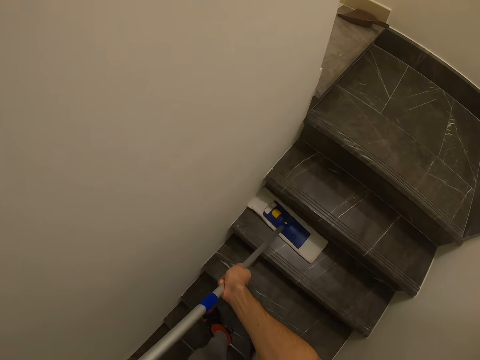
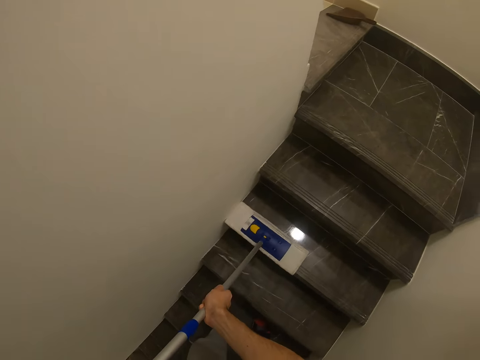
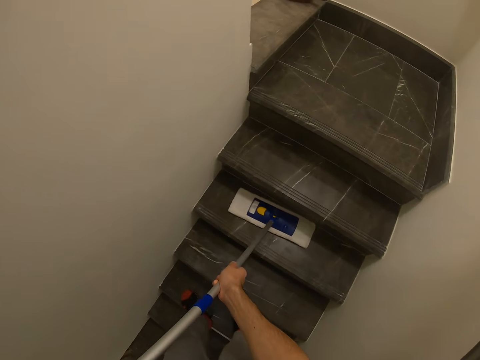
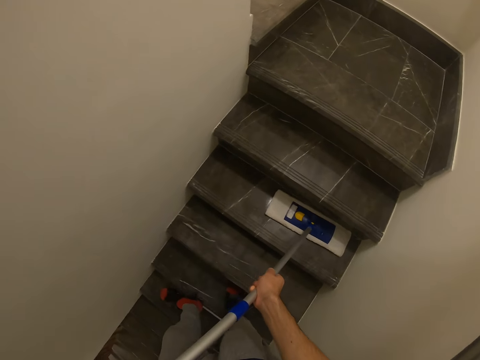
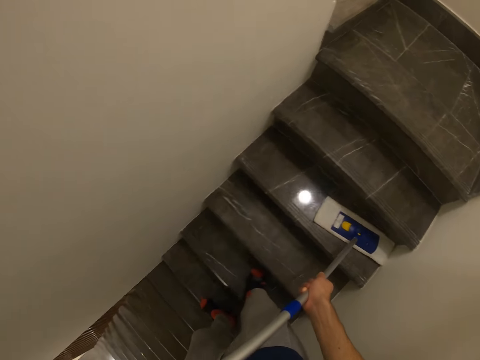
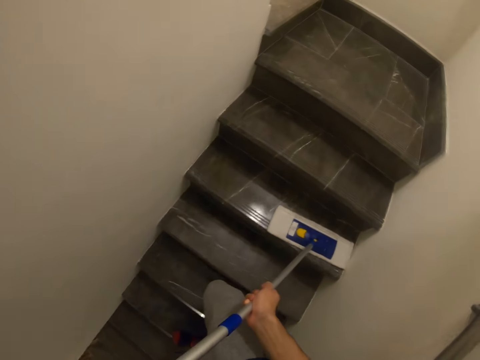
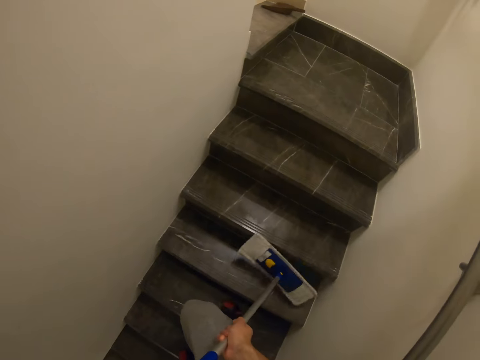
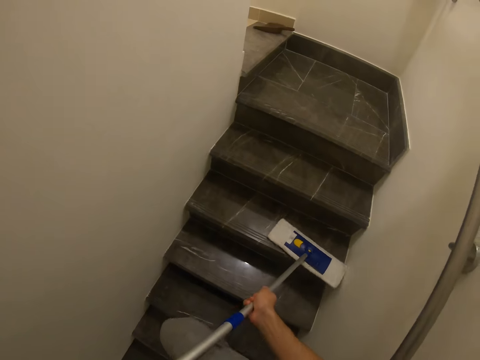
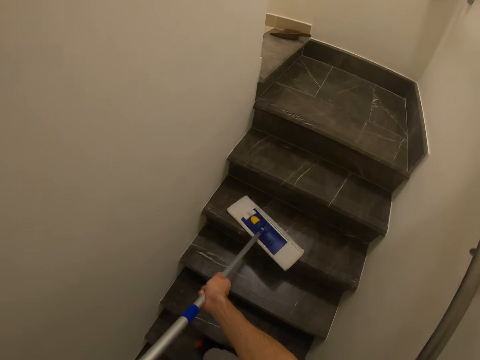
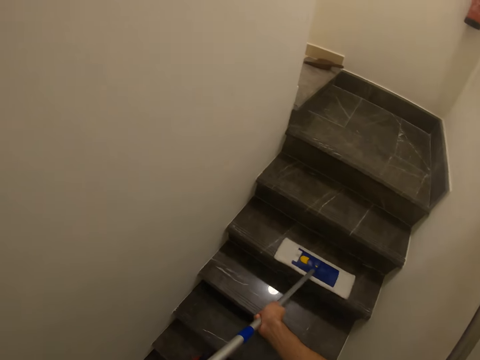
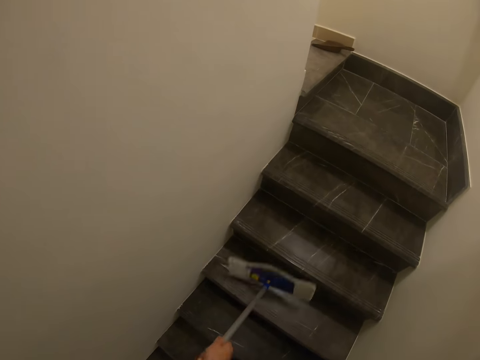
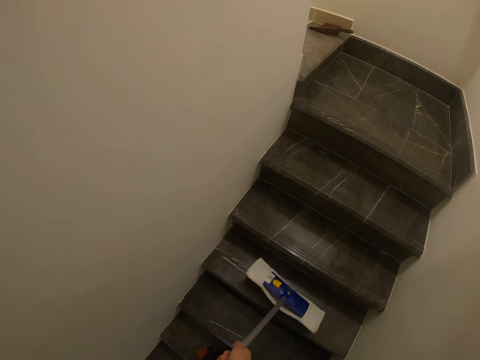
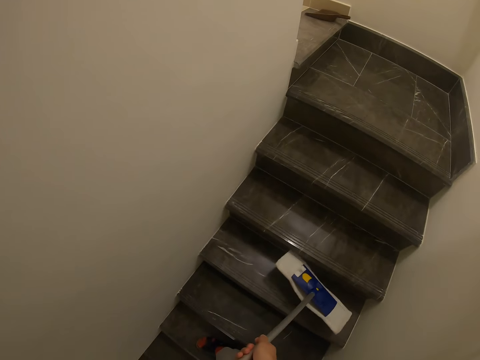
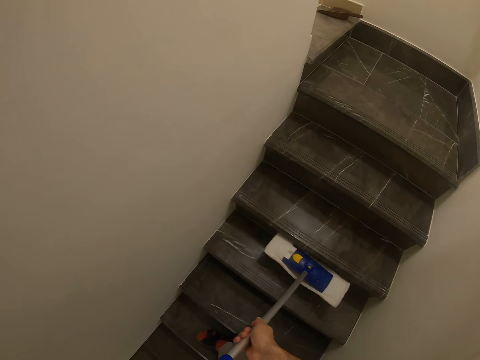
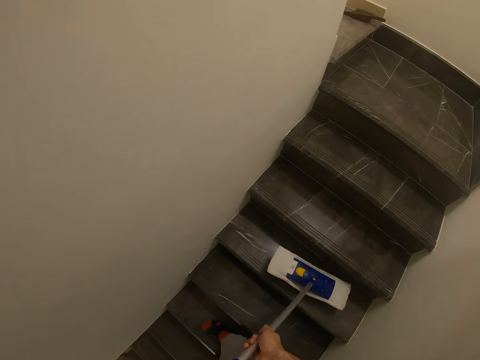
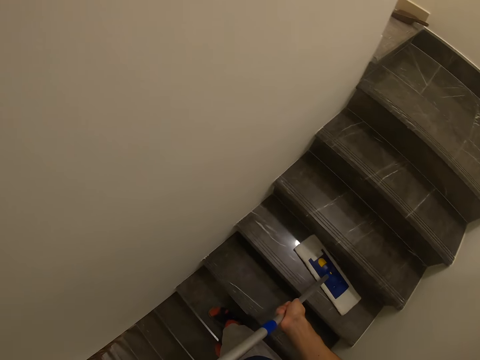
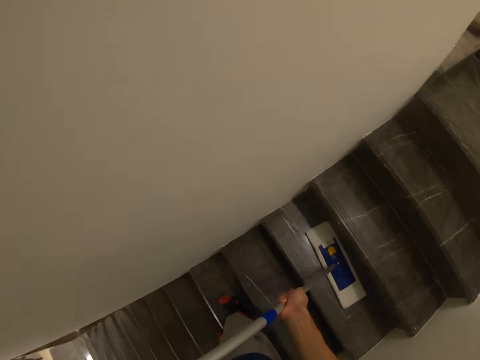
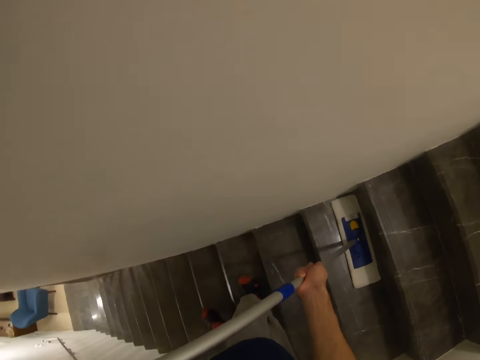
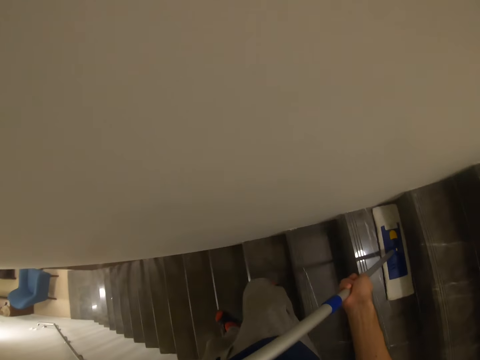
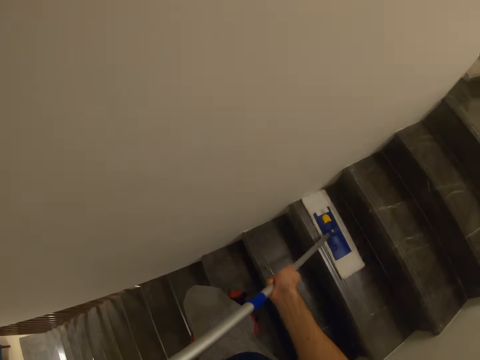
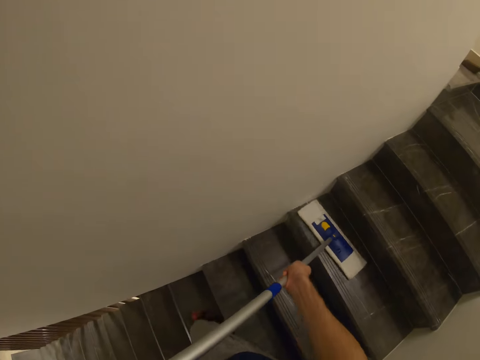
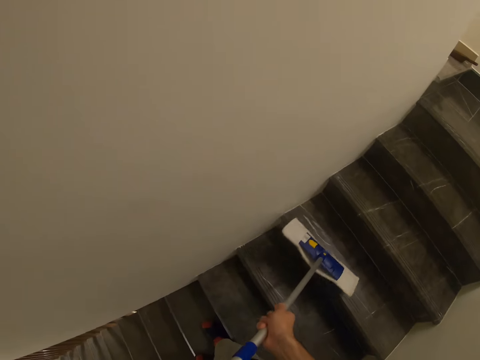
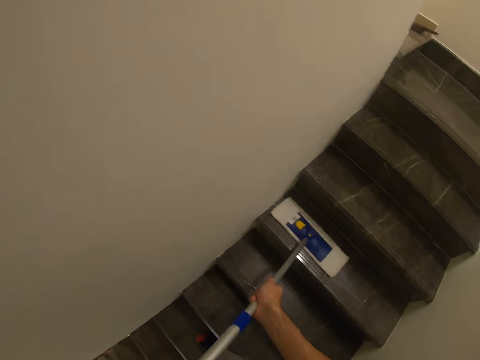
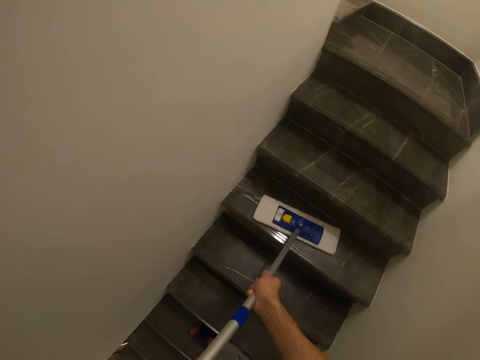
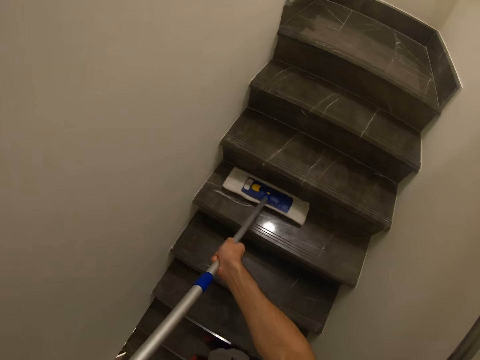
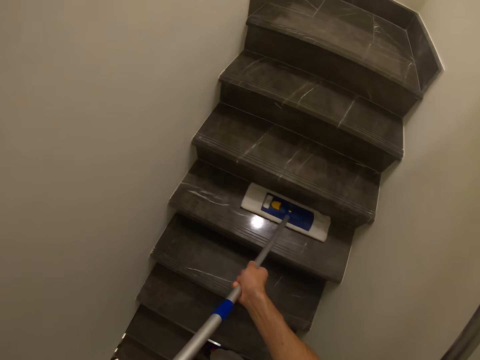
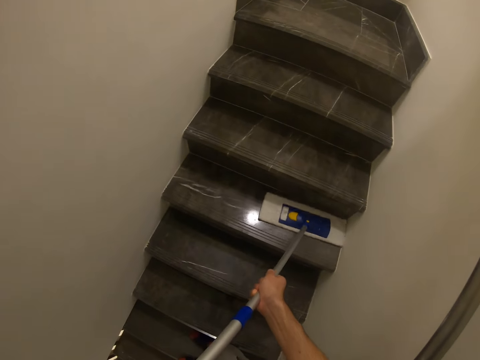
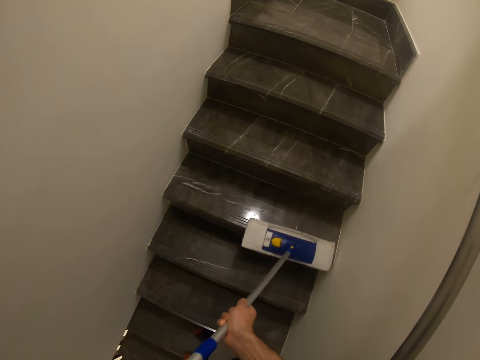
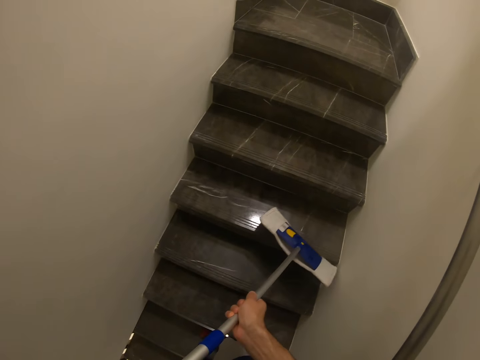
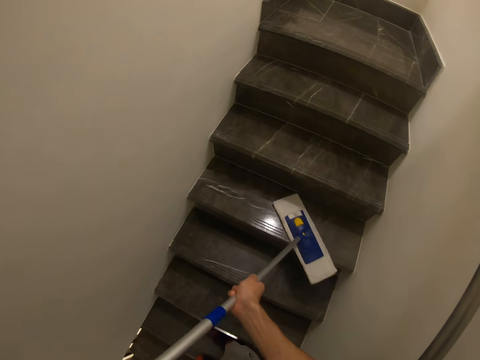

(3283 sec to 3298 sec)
The camera wearer descends on the stairs. They descend on the stairs again.

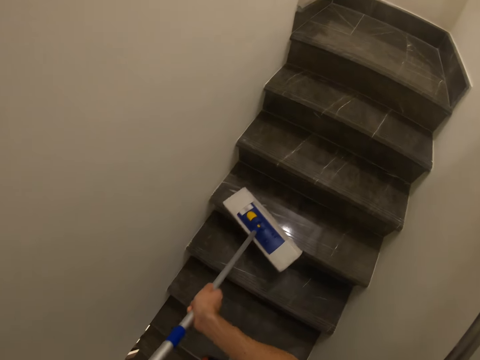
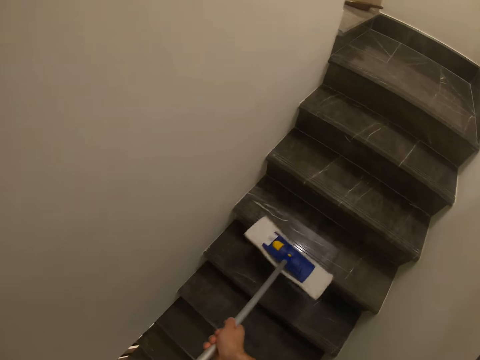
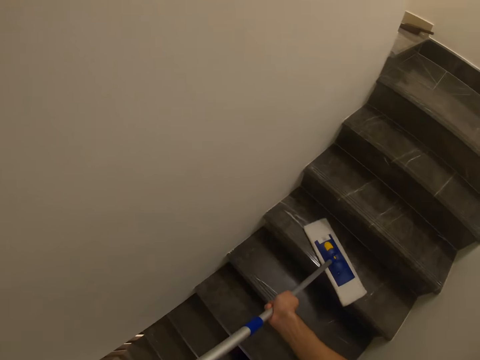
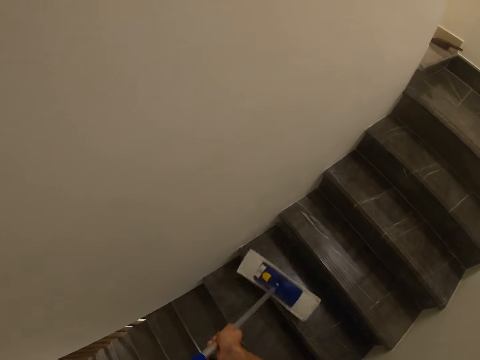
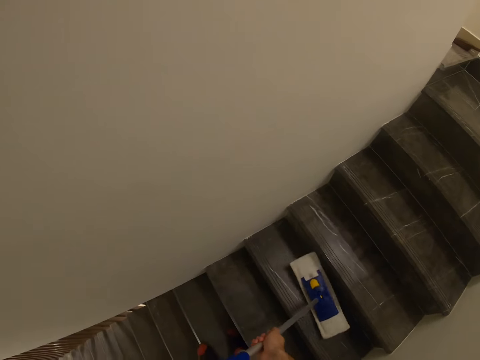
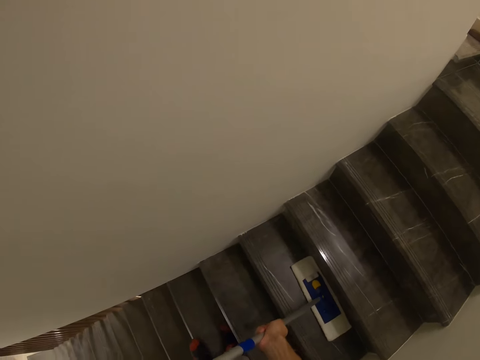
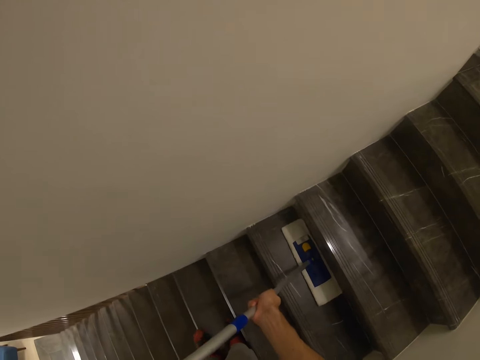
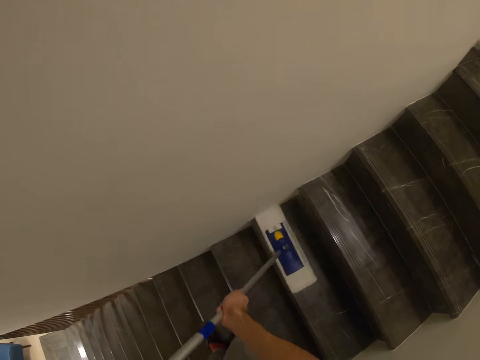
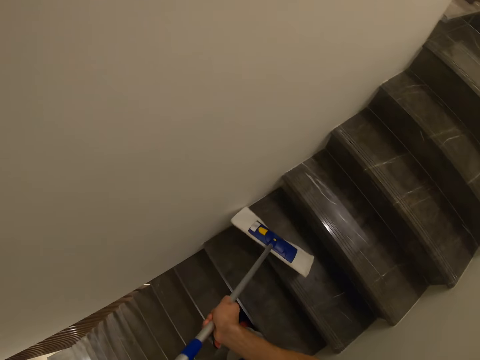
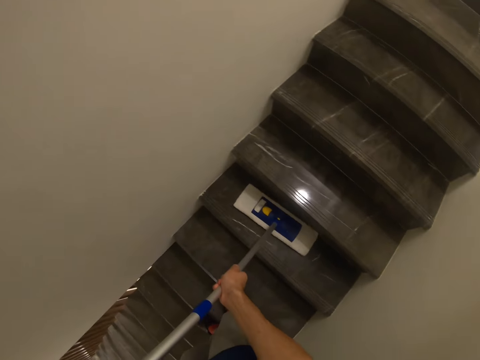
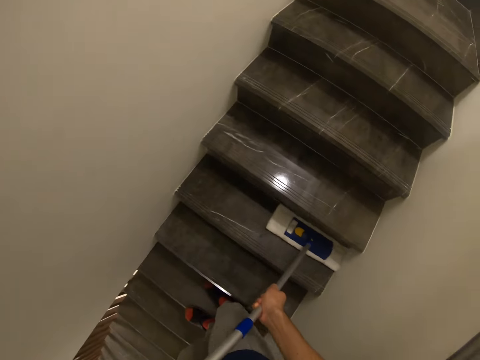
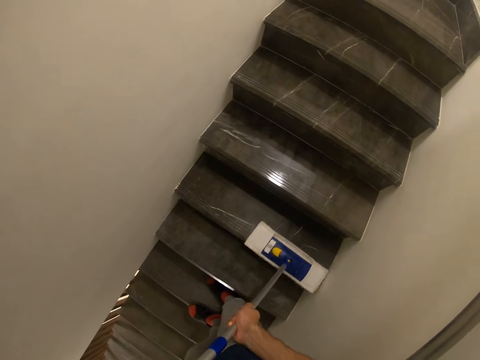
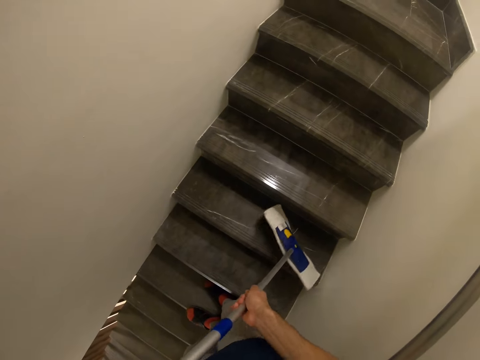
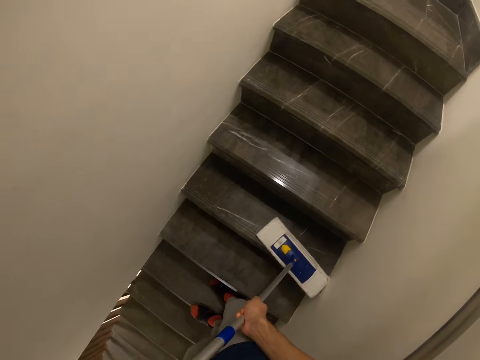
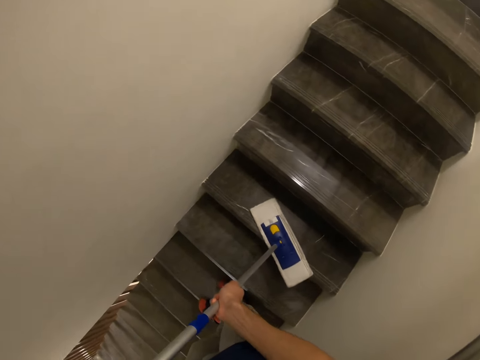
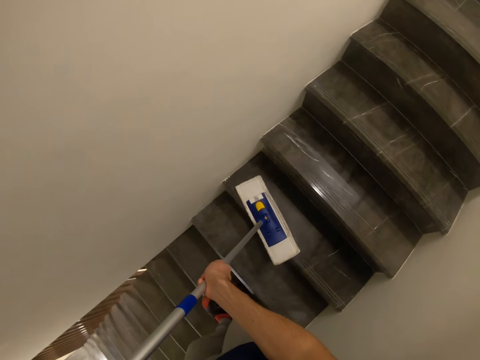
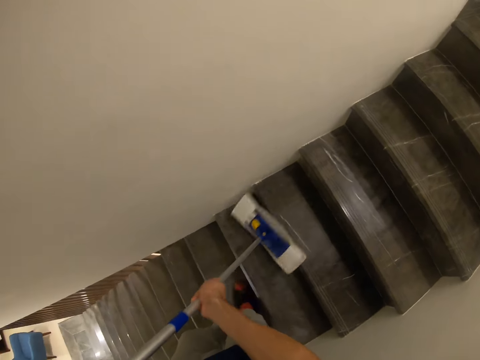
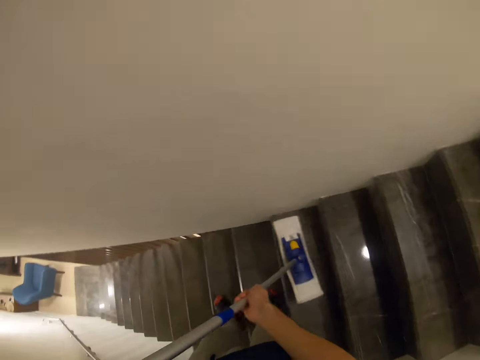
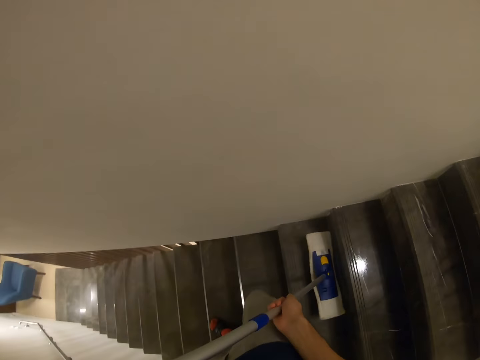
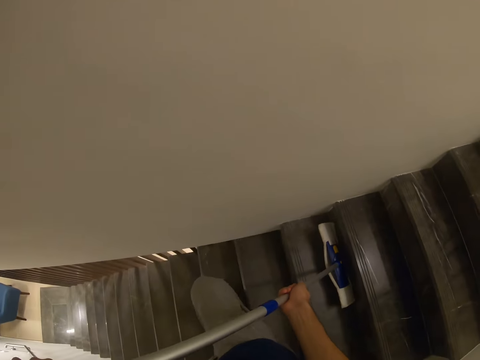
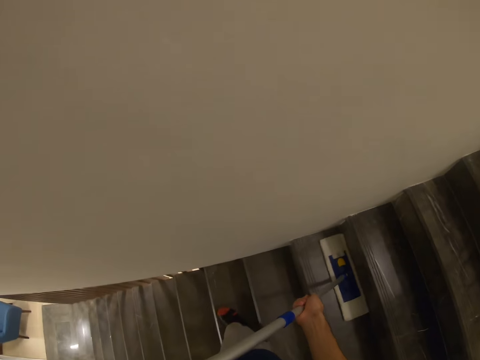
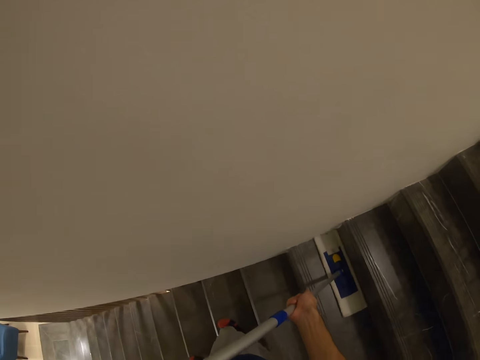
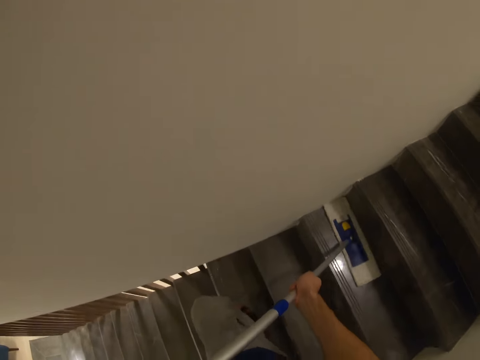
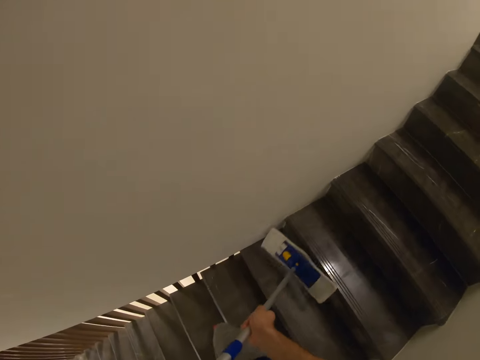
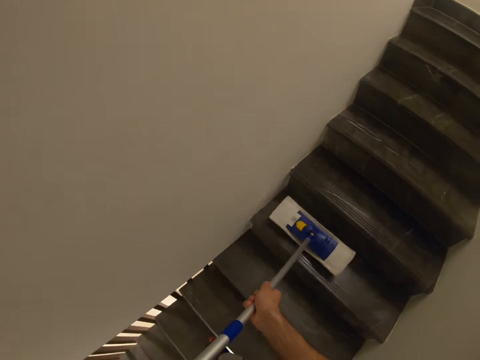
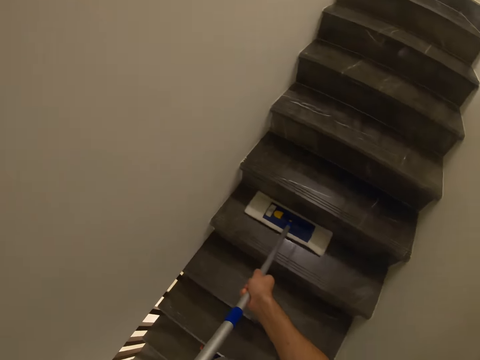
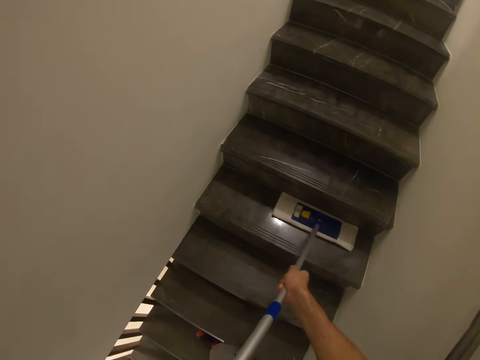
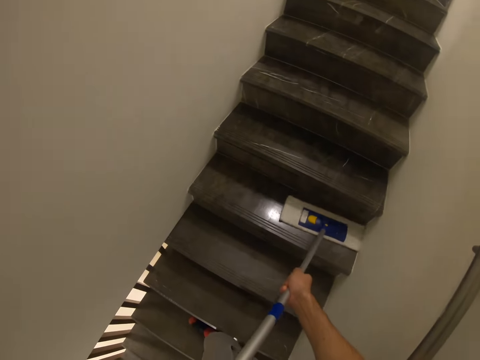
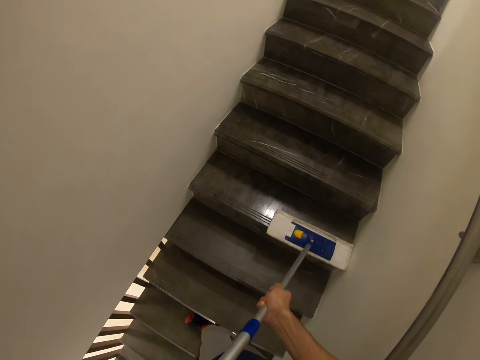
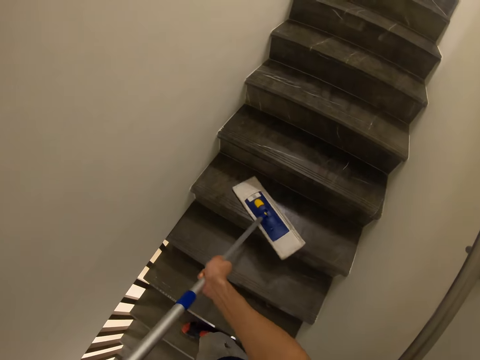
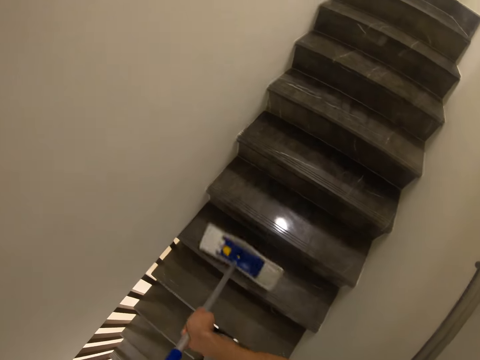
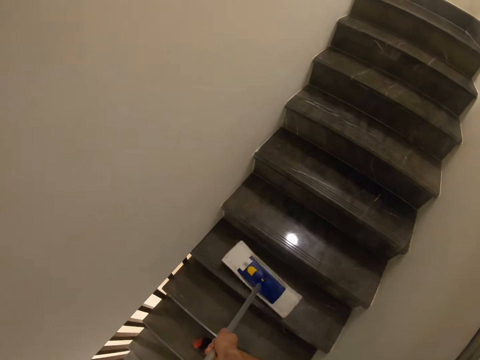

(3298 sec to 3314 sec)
The camera wearer descends on the stairs.
